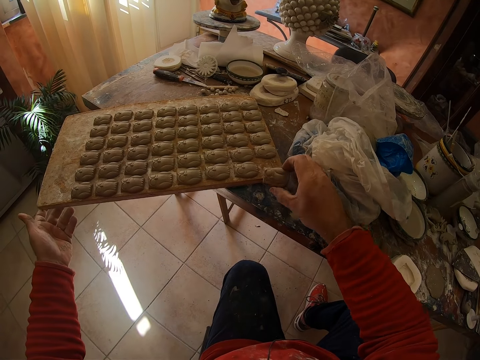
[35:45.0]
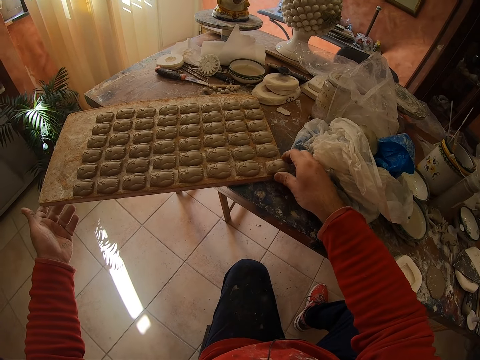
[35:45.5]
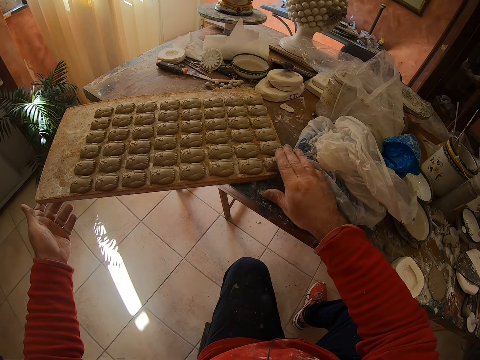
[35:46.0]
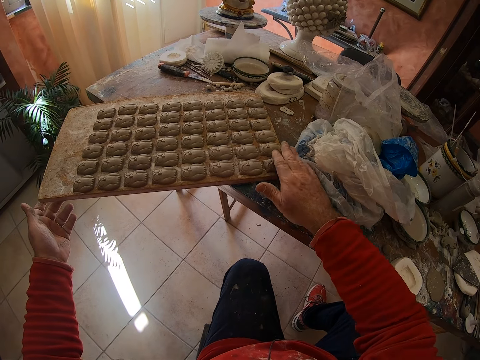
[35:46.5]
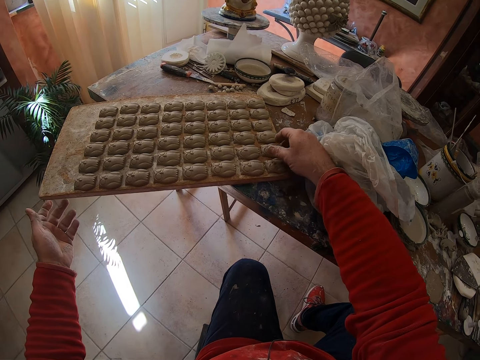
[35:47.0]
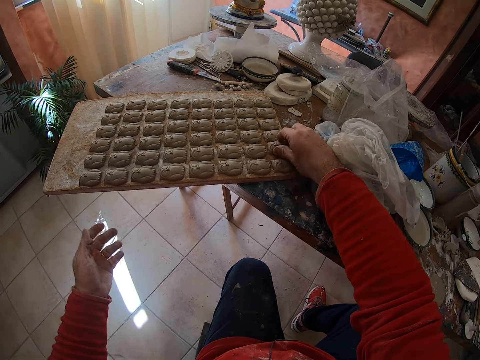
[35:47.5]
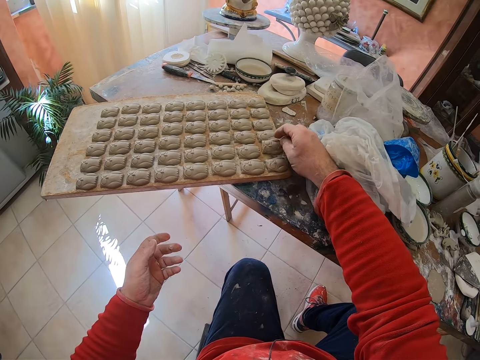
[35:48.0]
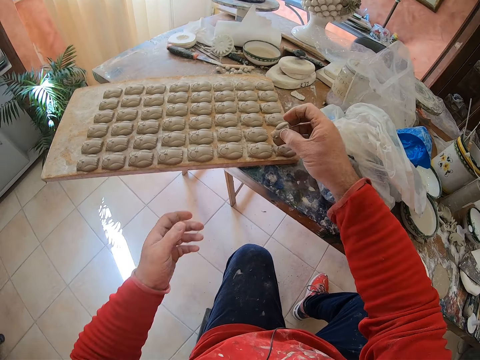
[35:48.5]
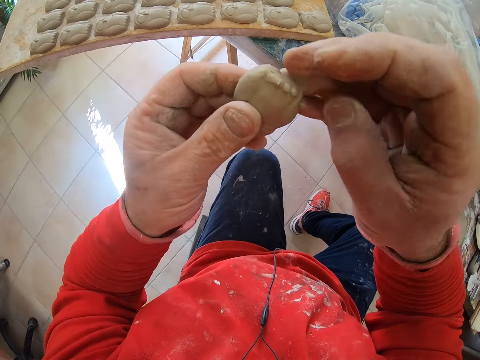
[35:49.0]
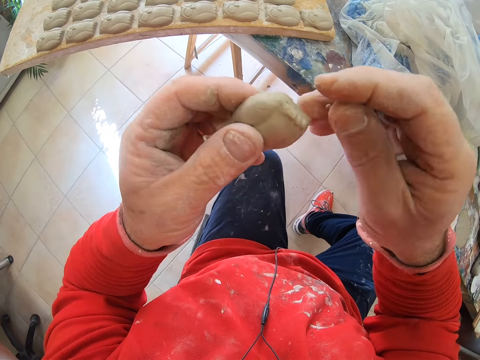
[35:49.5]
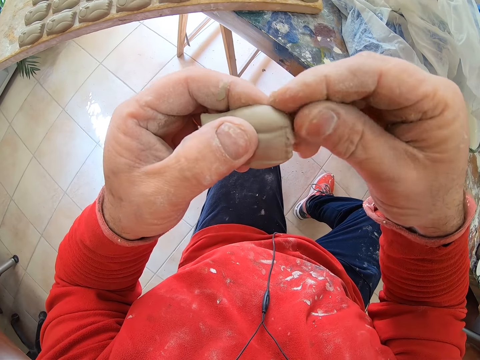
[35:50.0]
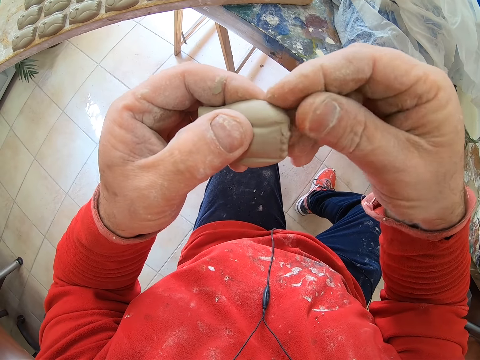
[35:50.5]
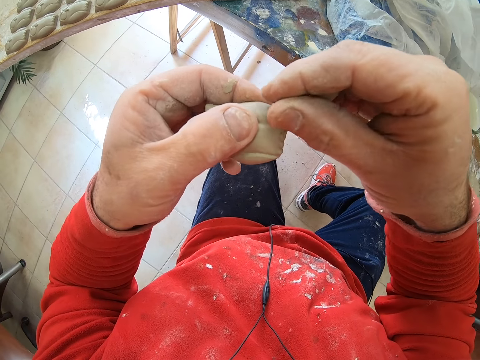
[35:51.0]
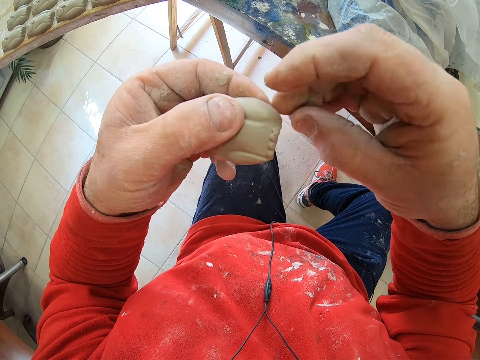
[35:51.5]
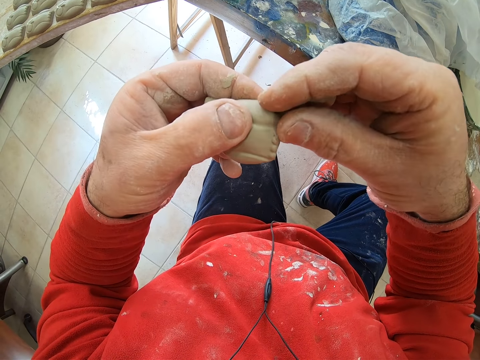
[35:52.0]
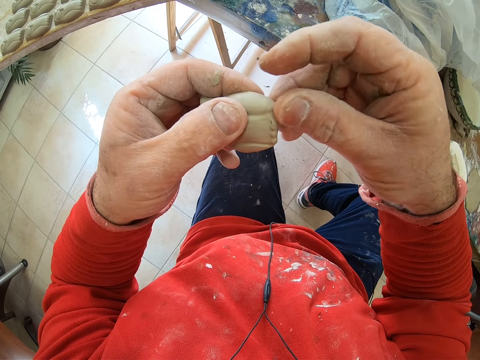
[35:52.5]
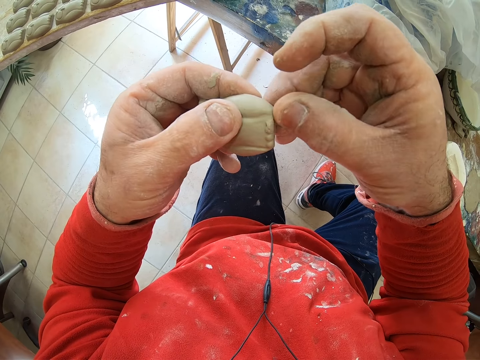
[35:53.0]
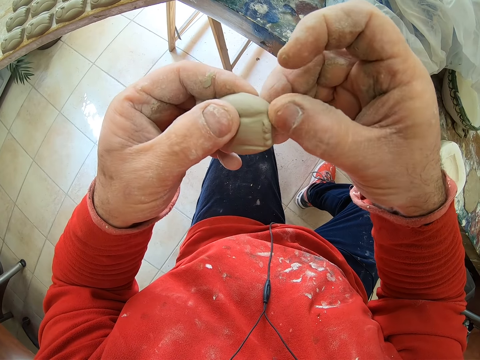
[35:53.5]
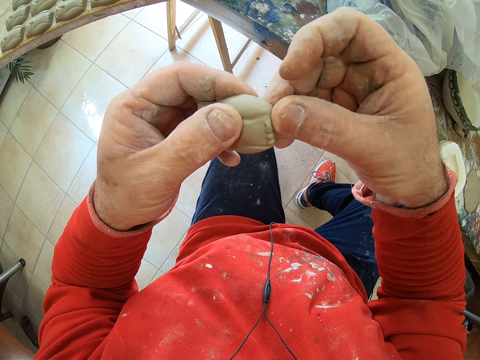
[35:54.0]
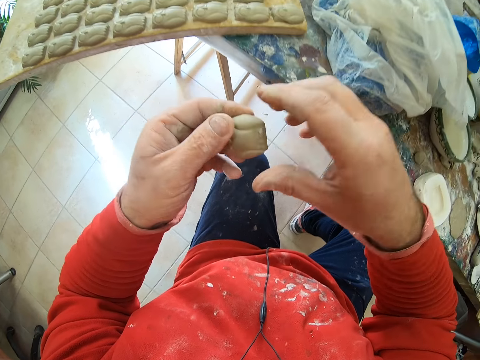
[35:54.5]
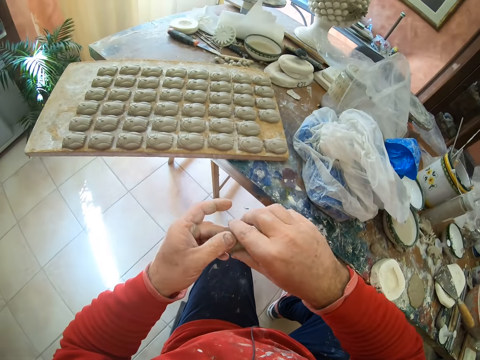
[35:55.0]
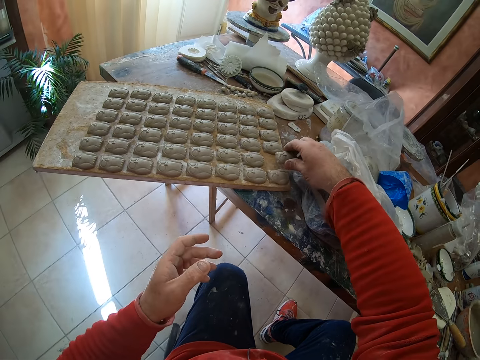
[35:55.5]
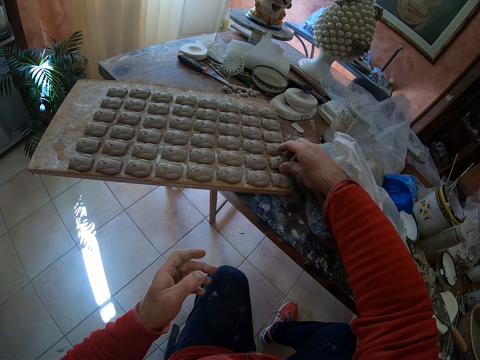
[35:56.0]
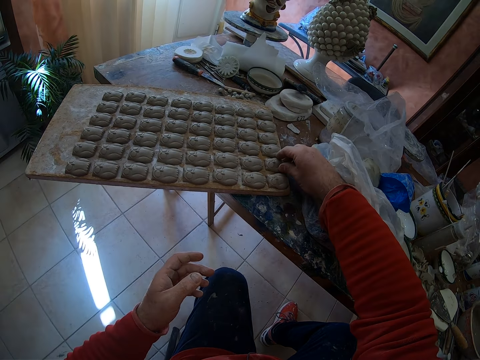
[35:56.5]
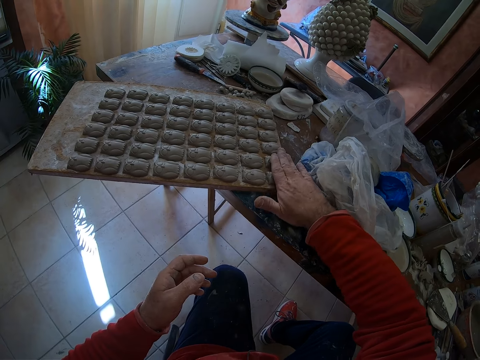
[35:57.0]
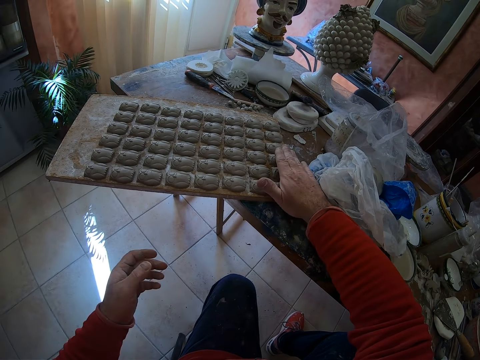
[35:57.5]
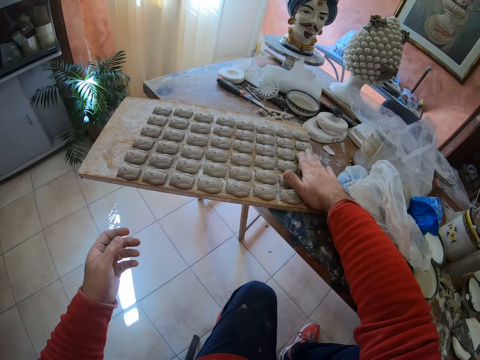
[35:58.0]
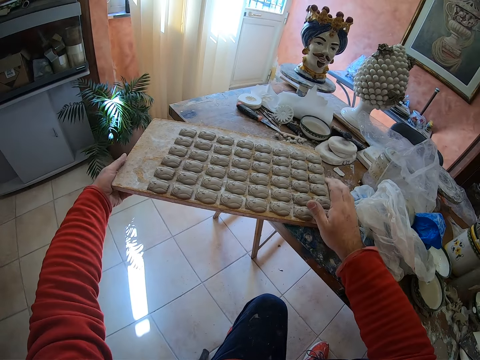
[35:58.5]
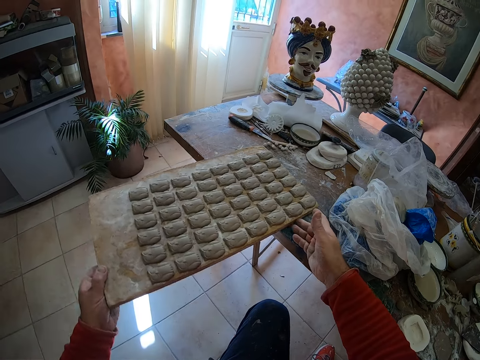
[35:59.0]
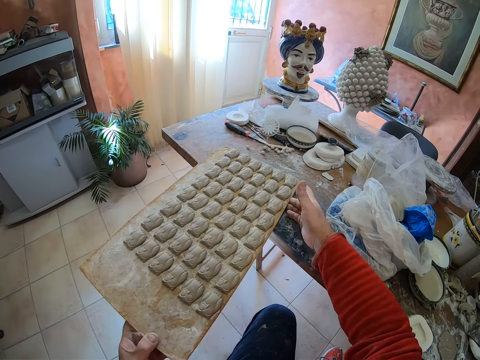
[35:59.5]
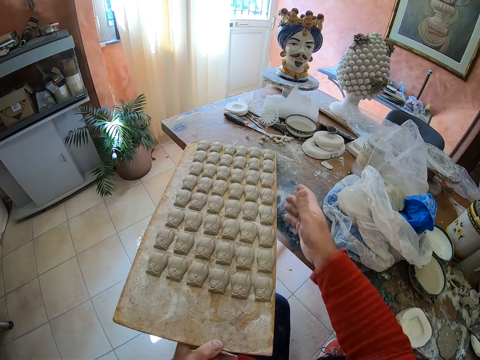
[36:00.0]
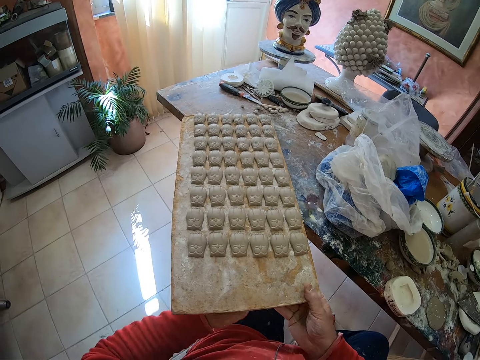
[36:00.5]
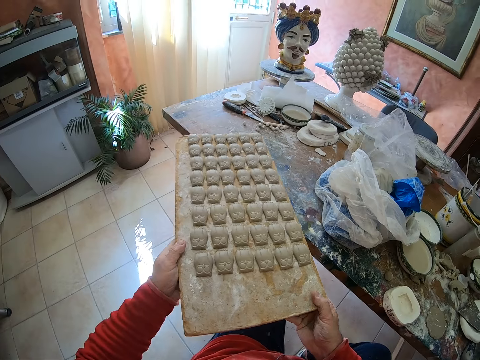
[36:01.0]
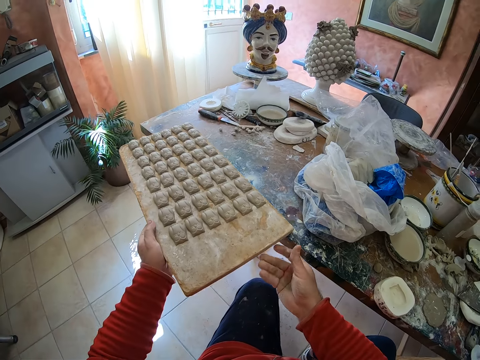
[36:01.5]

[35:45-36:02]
The camera wearer picks up an owl clay mold from the board. He smoothens the owl mold's edges with his finger. He puts the owl clay mold back on a wooden tray. He turns the wooden tray on the table.

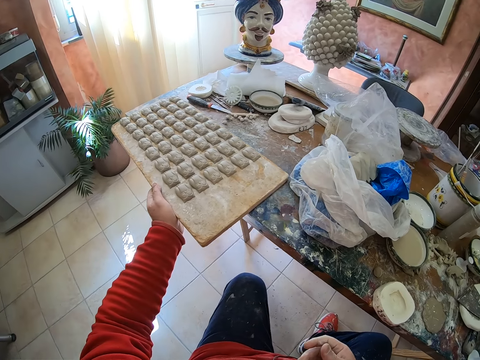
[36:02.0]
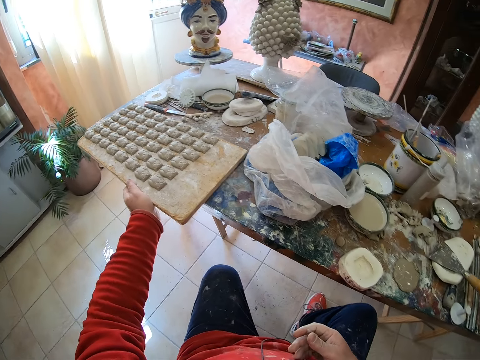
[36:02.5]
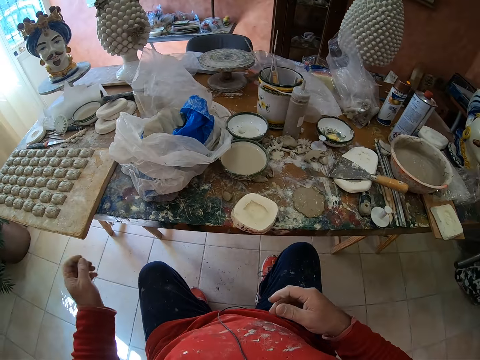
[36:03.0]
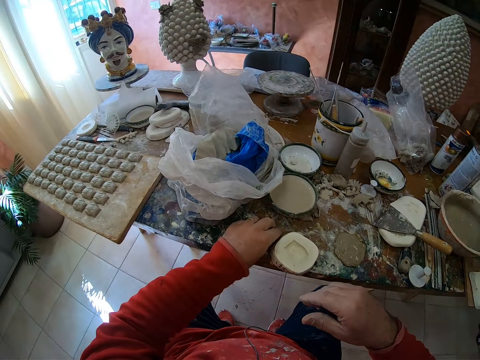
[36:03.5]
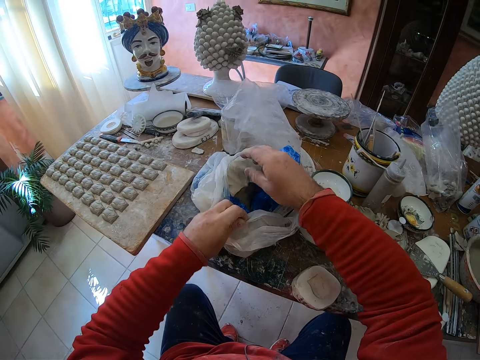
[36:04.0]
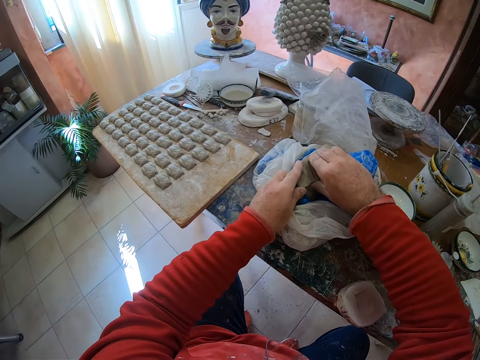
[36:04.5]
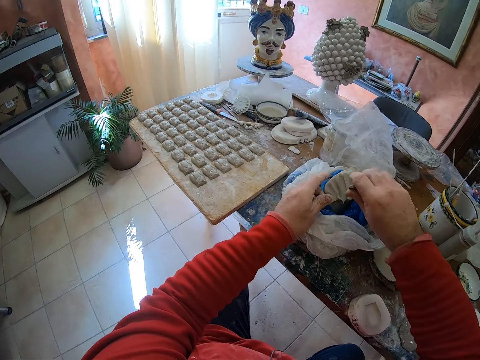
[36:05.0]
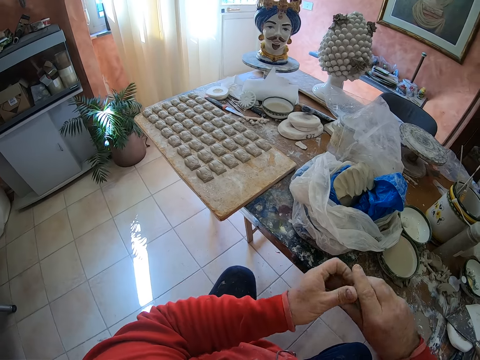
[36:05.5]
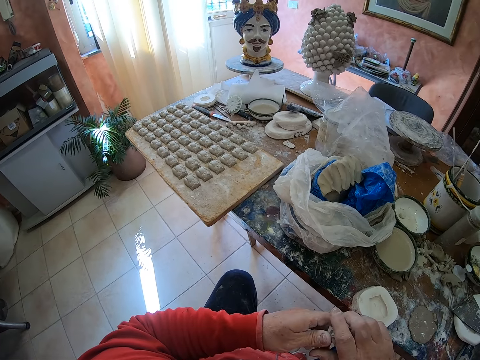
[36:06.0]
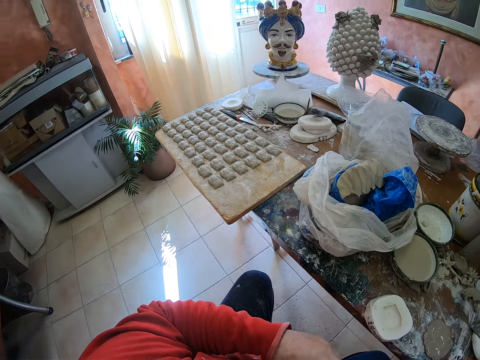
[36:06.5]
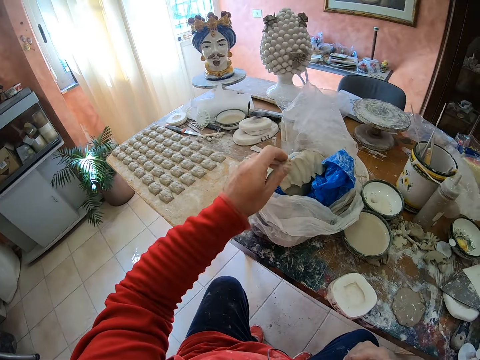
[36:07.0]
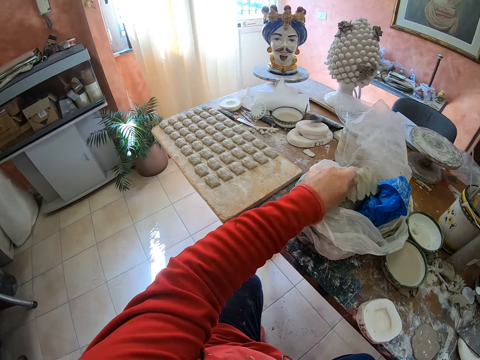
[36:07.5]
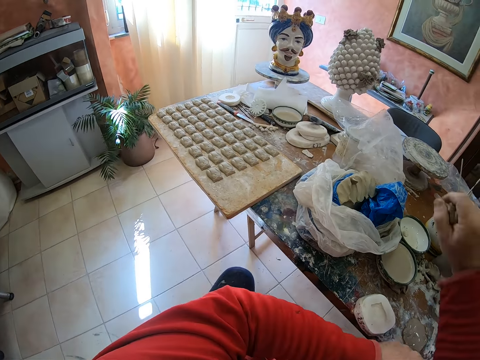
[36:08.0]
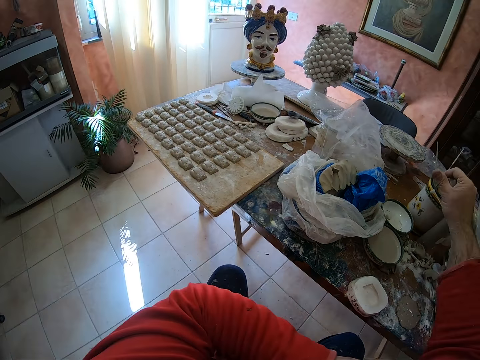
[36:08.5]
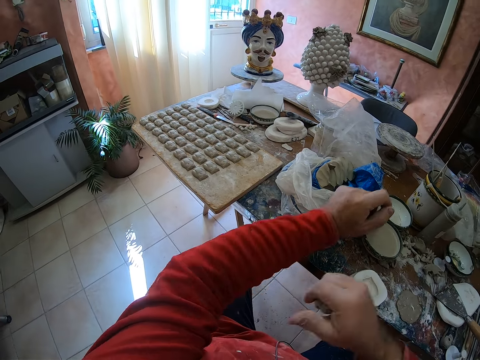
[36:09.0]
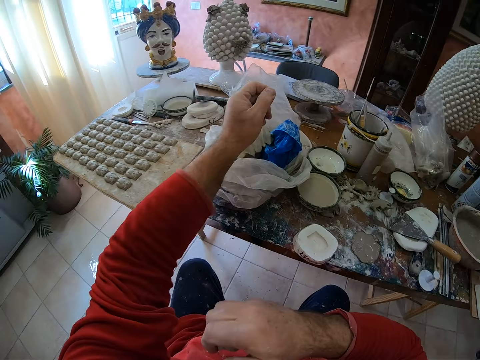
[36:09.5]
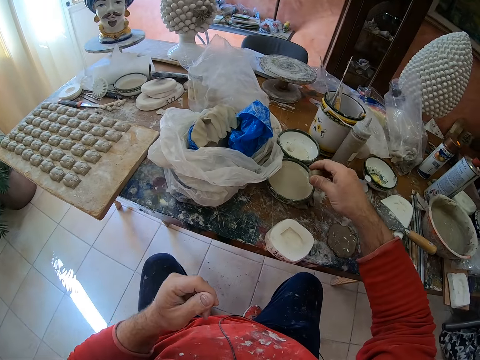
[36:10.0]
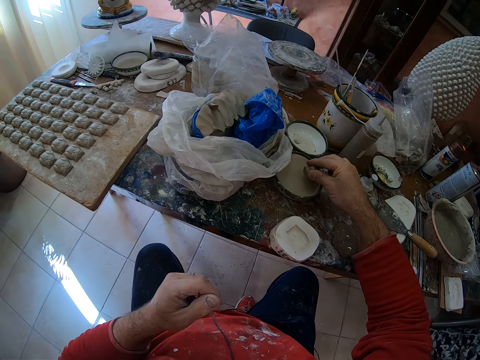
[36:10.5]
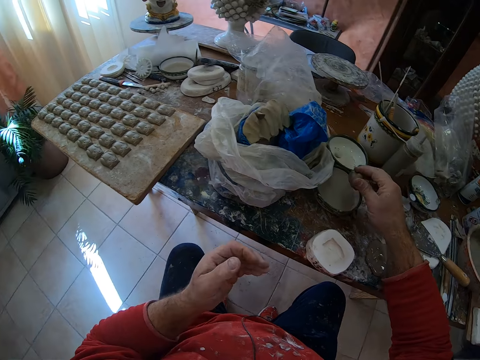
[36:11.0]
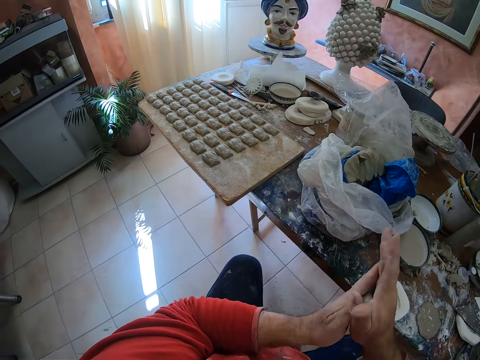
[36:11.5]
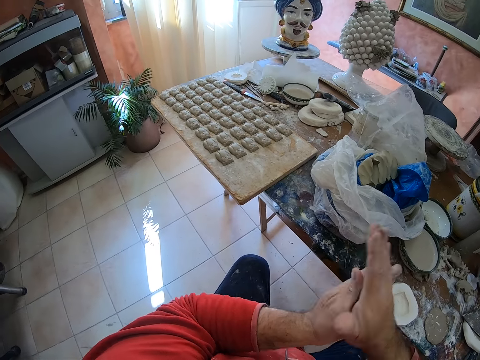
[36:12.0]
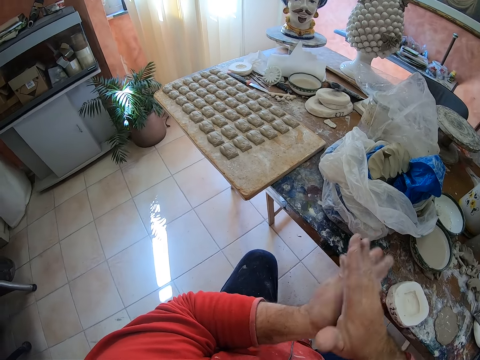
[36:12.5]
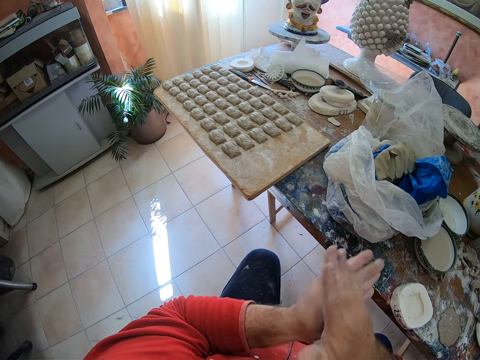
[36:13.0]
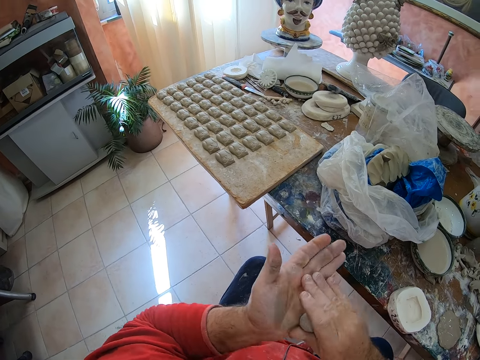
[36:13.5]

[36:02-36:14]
The camera wearer takes a pinch of clay mold or mud from a paper bag. He cuts the mud on paper. He splits the clay mold in his hands. He sticks a piece on the mud on the table. He pulls up his sleeve. He dips the clay mold into water. He rolls the clay mold in his hands.
